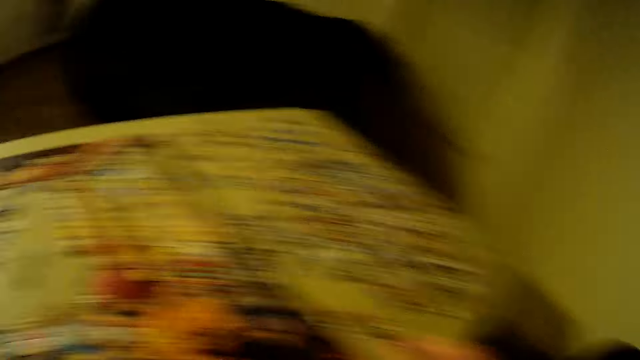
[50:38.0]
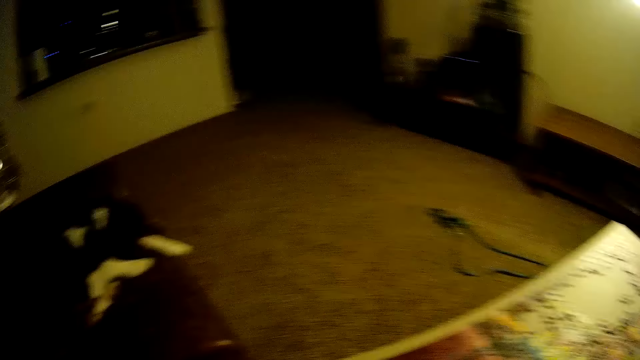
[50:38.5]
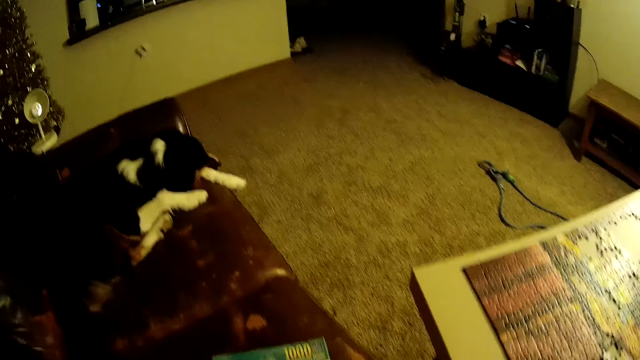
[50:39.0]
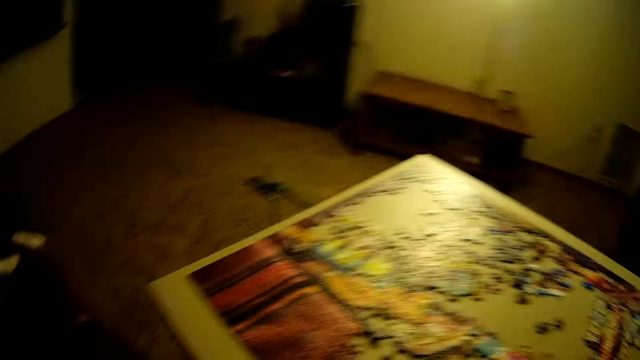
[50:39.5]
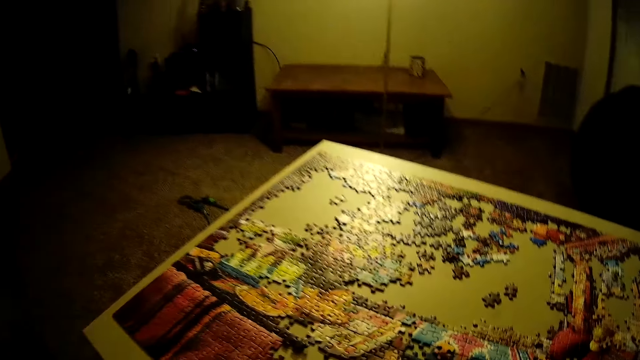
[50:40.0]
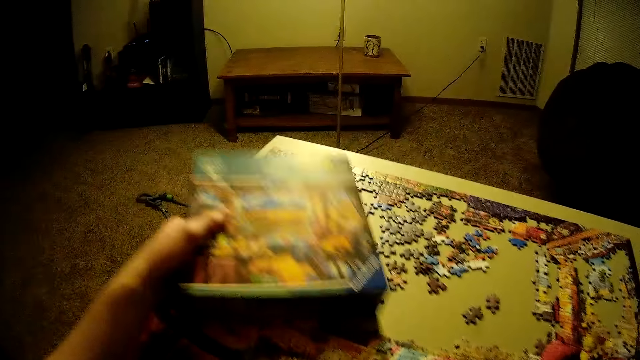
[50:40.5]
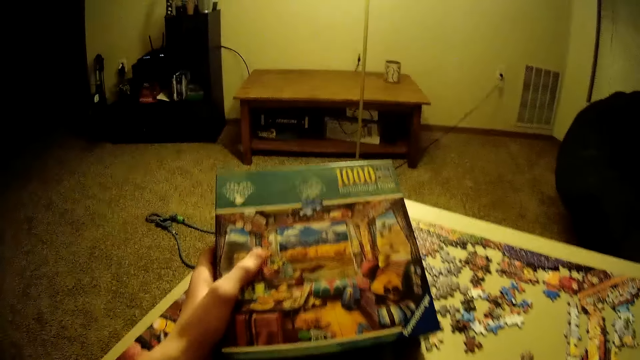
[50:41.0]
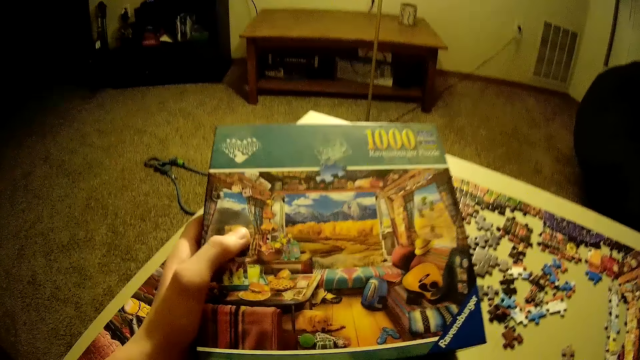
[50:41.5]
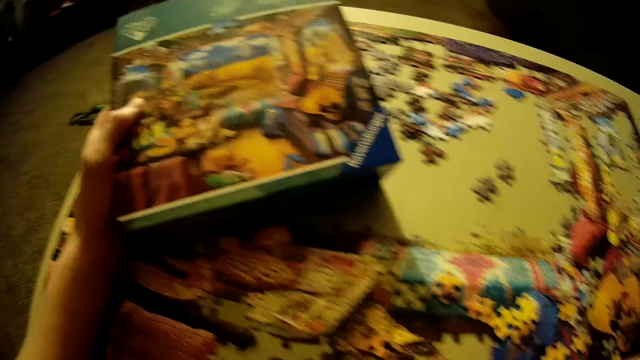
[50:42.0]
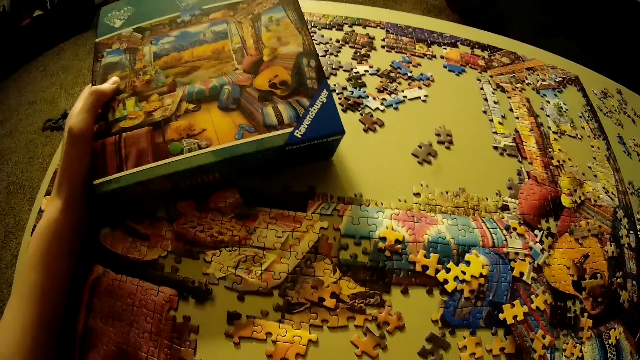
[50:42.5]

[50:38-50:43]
The camera wearer looks around the room. He turns around. He picks up the box of puzzle or book on the couch with his left hand. He looks at the book. He holds the box of puzzle on the table with his left hand.
